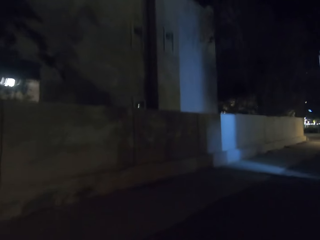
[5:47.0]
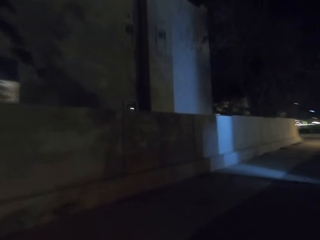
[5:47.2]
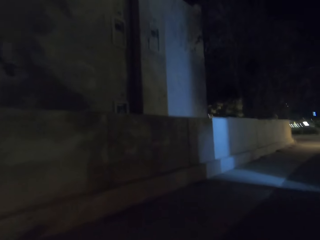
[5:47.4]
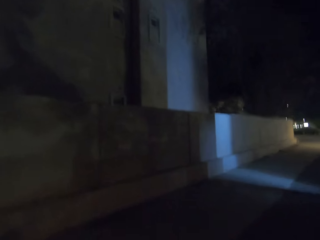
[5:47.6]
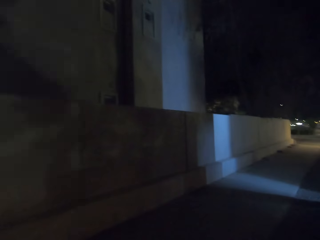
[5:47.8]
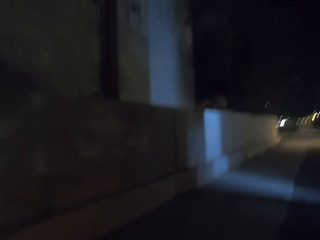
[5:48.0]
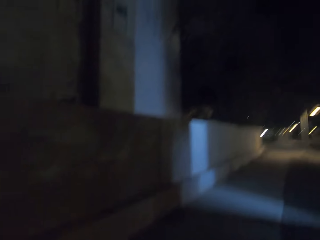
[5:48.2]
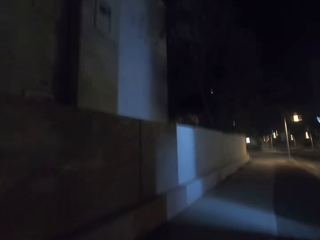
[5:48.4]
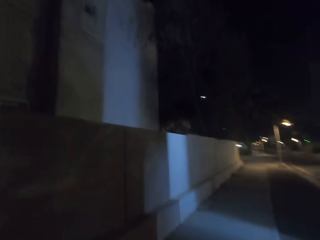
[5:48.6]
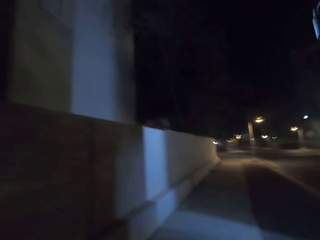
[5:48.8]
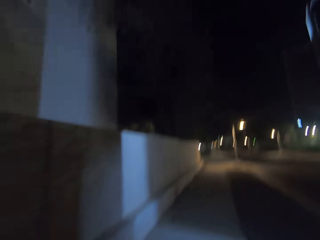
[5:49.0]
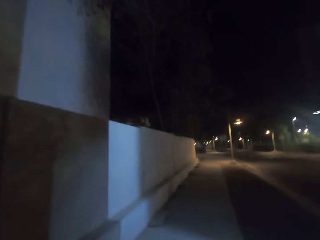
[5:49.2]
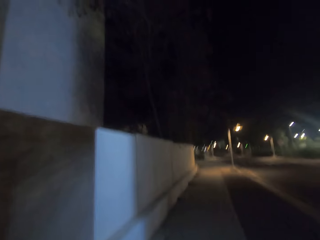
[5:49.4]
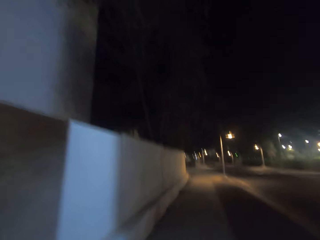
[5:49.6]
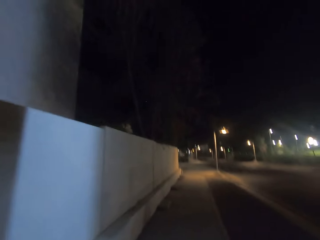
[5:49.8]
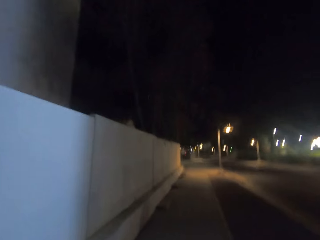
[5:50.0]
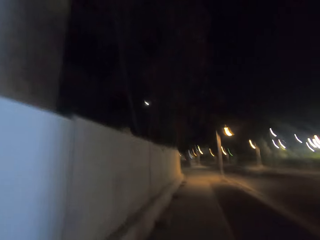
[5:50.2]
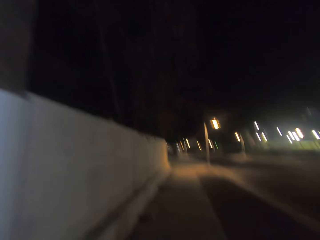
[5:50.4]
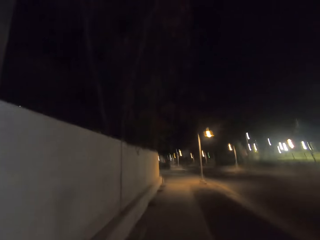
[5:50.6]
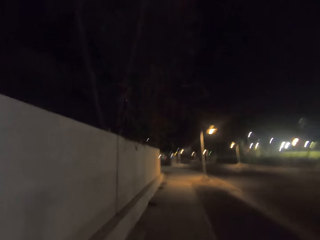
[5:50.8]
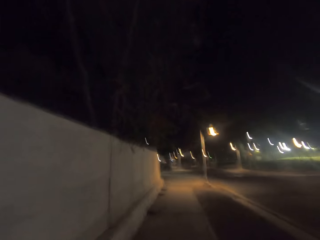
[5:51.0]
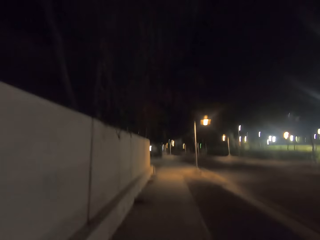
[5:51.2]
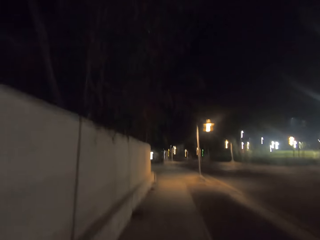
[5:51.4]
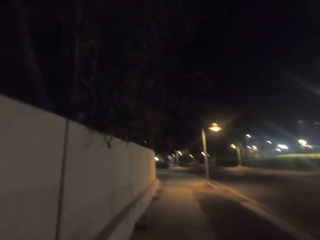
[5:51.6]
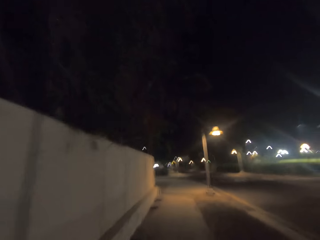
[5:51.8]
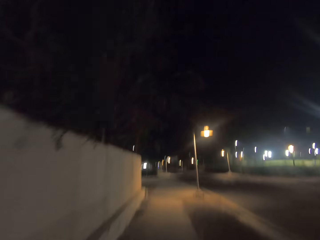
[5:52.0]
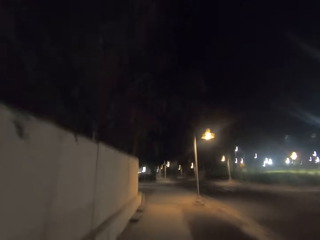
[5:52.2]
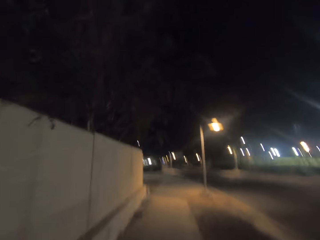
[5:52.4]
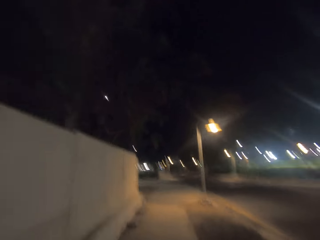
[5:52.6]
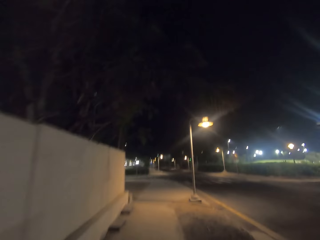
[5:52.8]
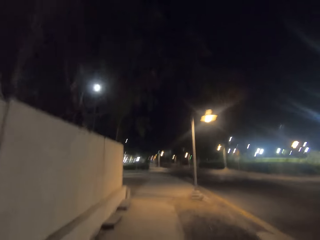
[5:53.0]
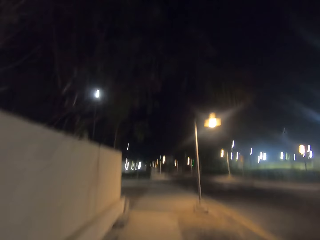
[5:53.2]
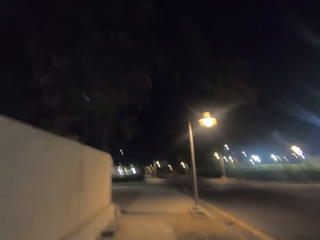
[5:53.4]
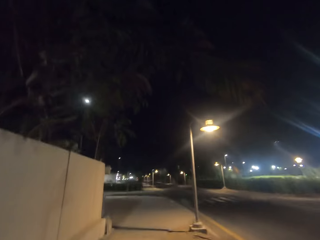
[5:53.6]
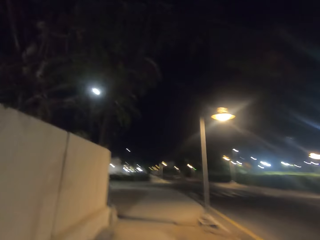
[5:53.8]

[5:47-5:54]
The camera wearer walks on the footpath.

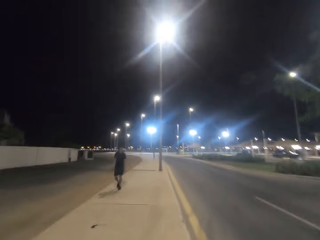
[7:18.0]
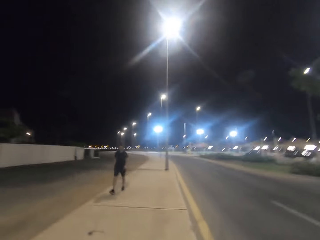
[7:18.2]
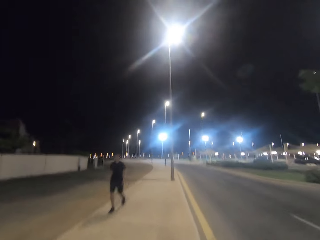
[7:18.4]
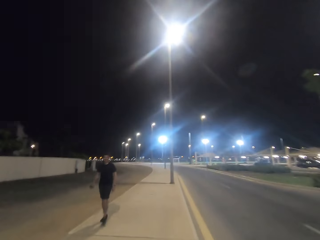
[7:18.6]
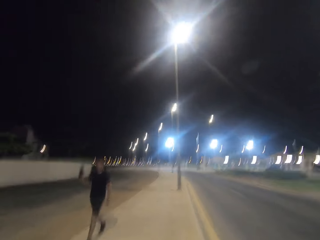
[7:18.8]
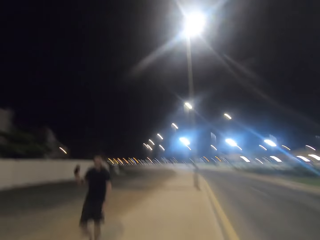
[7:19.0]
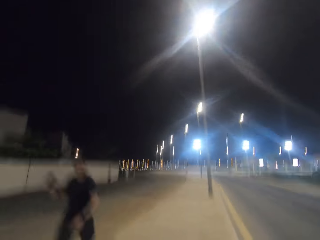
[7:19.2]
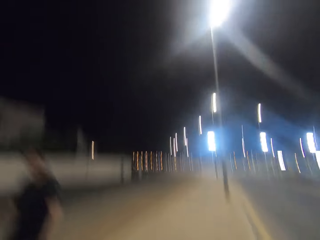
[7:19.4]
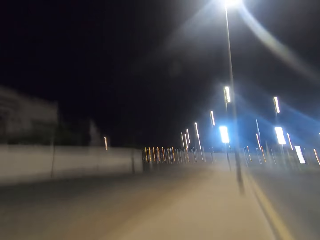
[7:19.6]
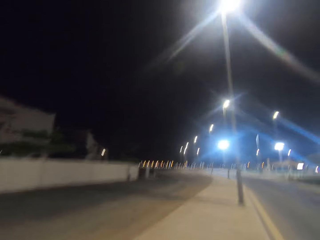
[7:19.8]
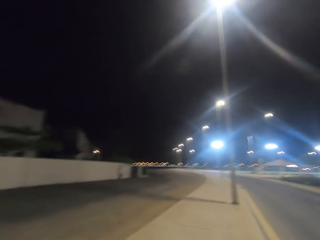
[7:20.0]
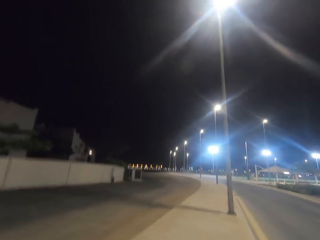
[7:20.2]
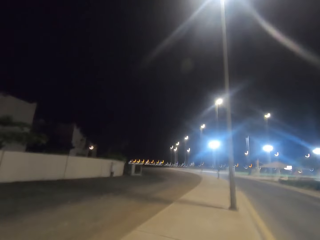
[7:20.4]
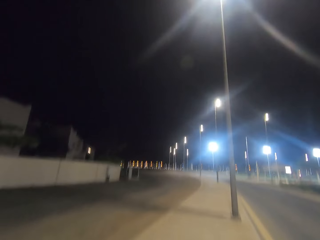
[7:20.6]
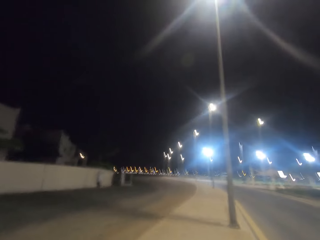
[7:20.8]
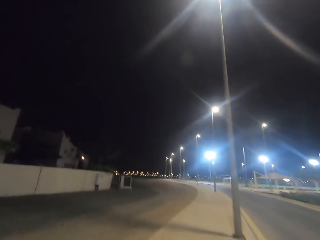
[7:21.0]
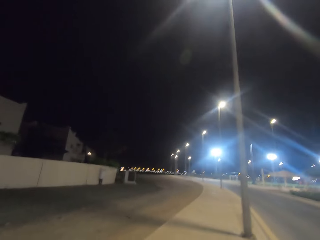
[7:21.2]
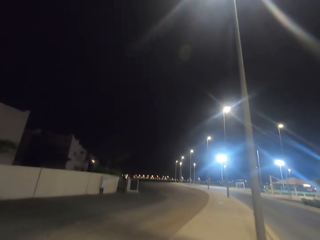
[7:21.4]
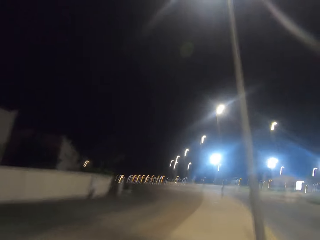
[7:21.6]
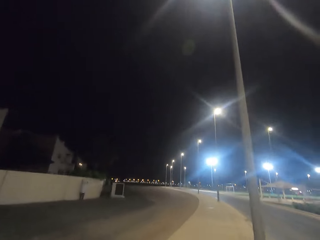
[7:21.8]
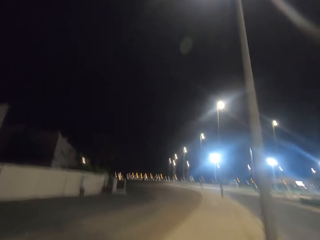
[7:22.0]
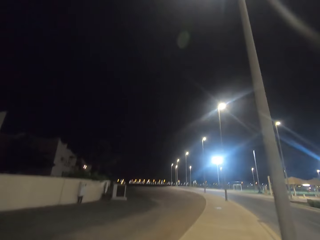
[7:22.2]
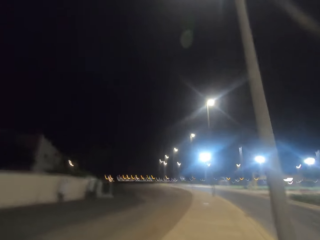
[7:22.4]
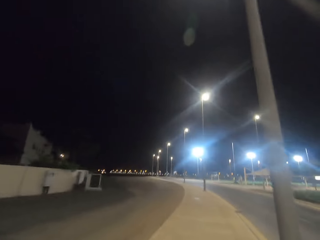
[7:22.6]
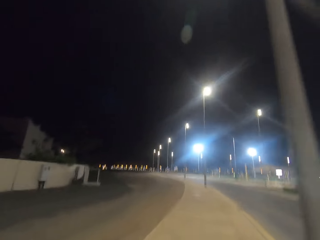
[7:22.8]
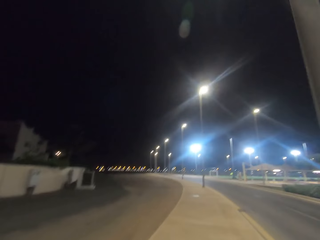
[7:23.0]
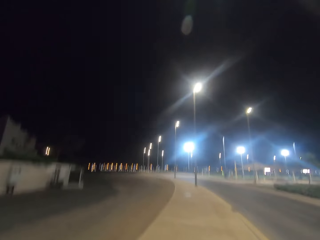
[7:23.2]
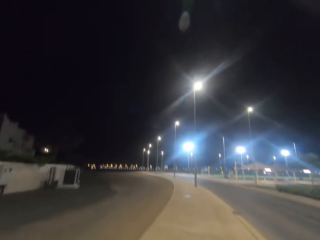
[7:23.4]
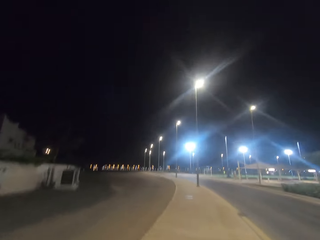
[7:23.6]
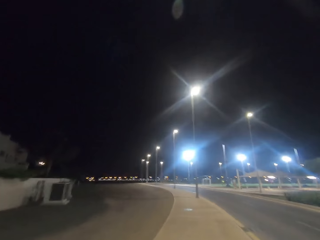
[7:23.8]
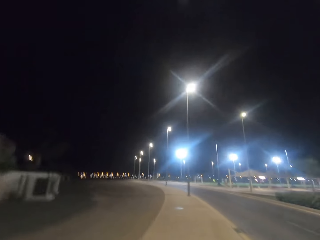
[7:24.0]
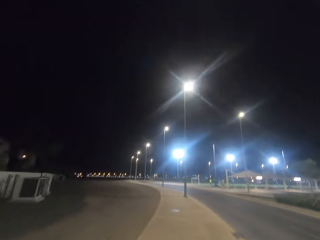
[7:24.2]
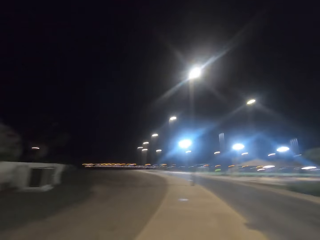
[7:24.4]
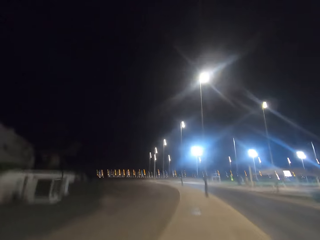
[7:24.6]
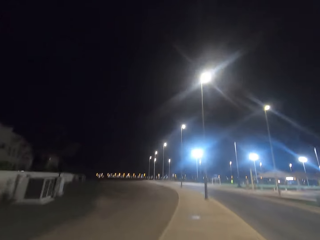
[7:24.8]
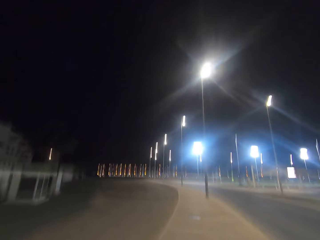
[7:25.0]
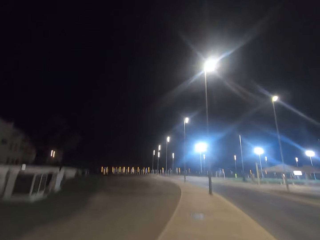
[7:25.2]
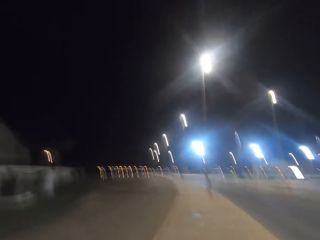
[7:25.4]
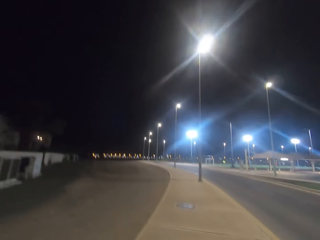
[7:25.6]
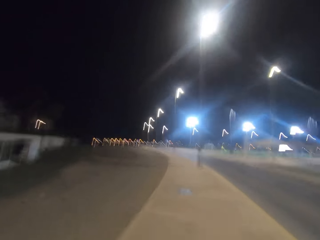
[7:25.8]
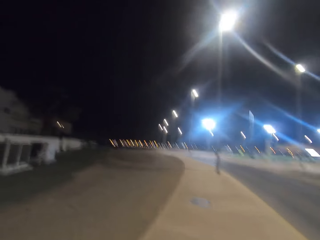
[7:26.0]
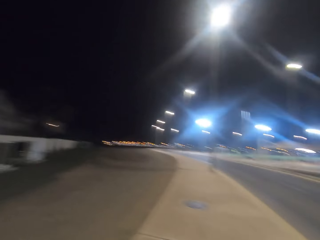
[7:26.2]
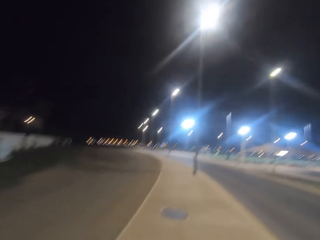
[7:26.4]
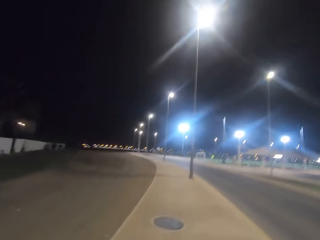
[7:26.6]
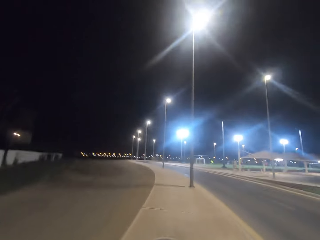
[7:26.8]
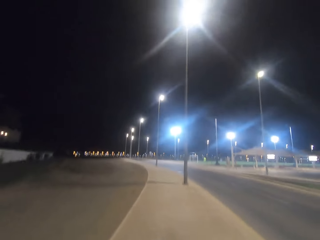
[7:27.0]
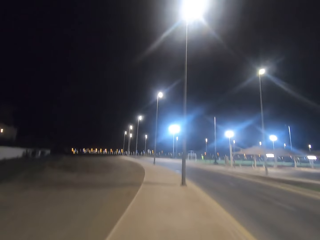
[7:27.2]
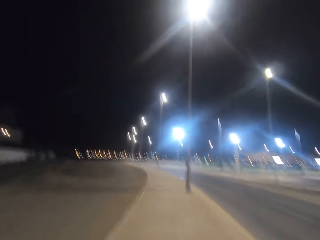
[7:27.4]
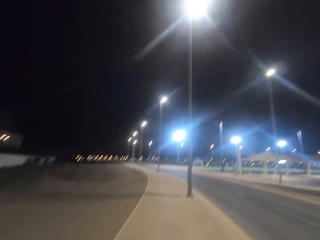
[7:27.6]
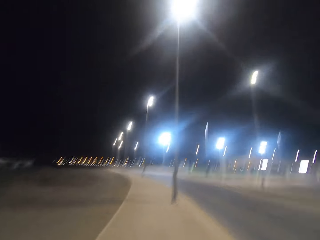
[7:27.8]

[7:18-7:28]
The camera wearer greets a man. They walk on the footpath.

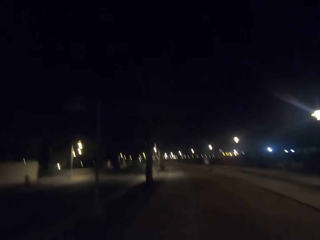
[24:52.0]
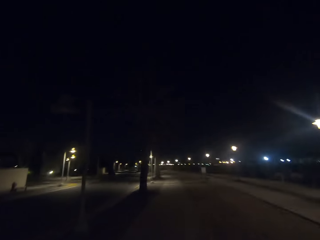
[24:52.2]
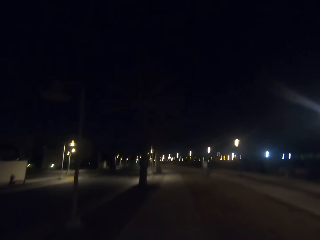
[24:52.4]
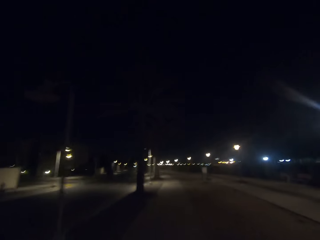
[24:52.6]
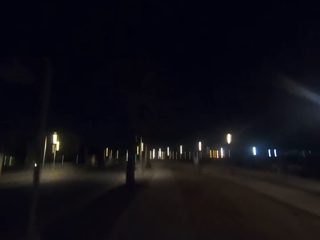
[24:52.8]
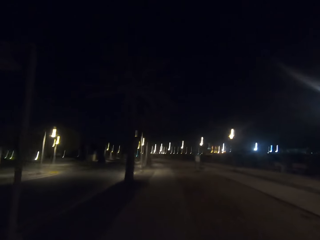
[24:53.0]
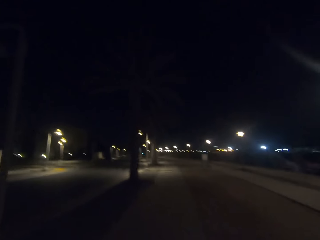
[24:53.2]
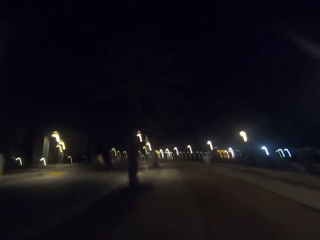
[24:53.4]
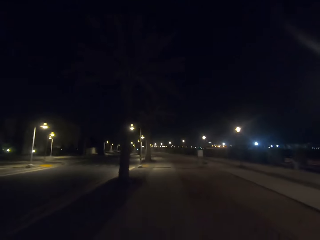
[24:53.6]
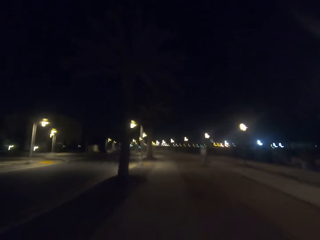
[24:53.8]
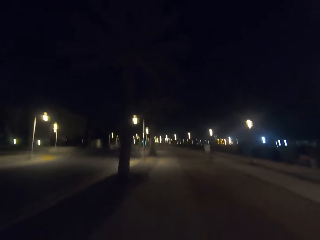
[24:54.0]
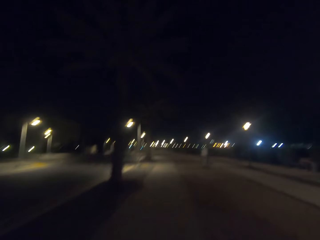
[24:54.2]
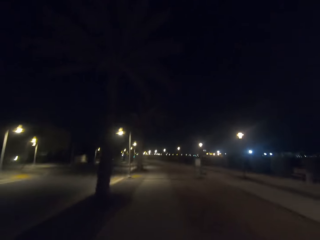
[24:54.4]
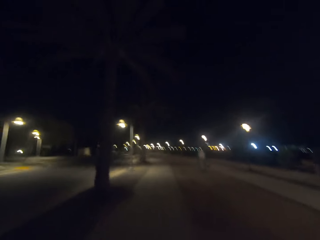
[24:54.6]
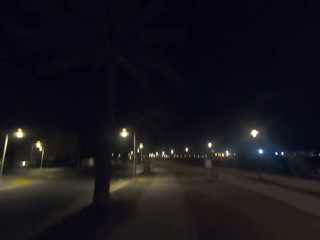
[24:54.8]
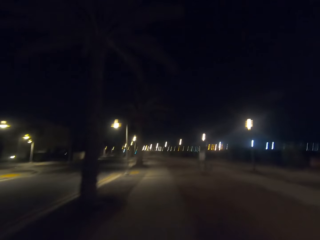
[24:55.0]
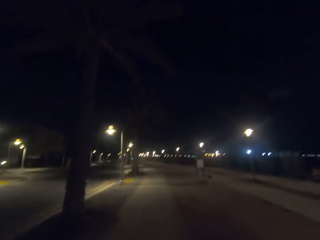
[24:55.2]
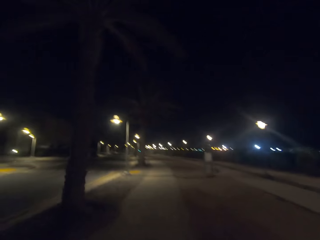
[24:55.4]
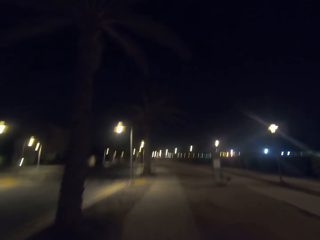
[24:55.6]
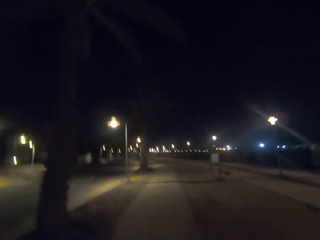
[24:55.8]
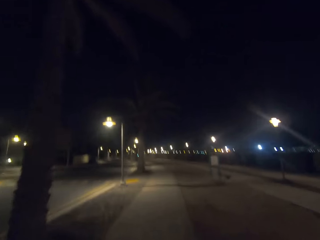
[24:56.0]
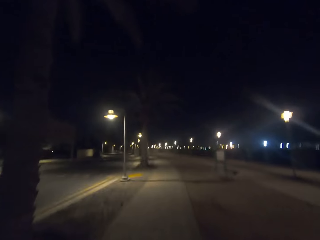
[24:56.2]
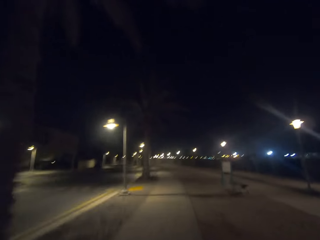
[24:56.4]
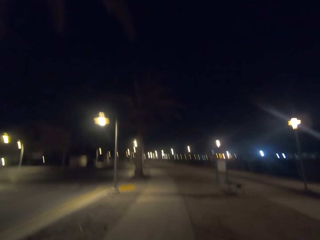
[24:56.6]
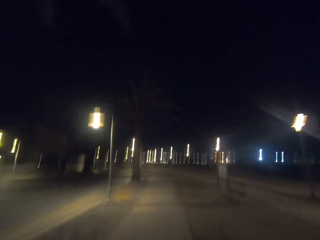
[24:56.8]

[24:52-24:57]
The camera wearer walks on the footpath.
